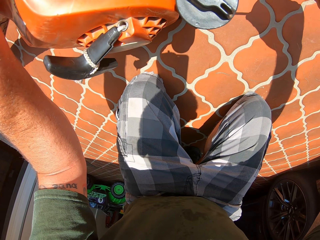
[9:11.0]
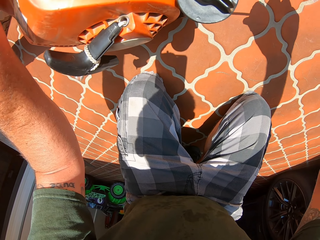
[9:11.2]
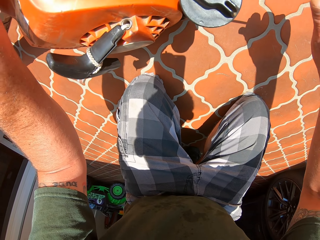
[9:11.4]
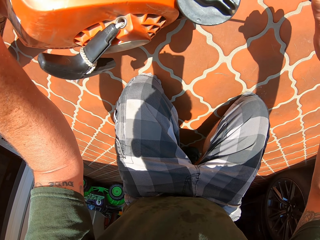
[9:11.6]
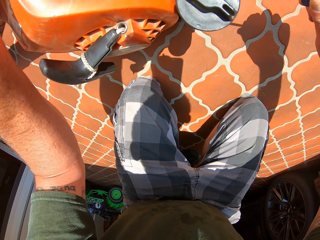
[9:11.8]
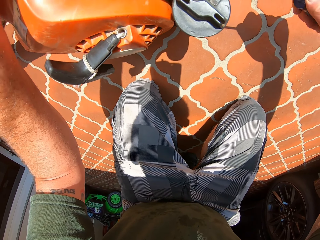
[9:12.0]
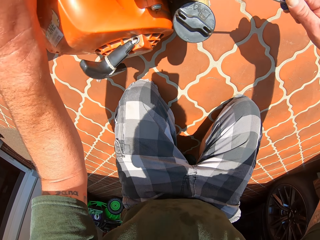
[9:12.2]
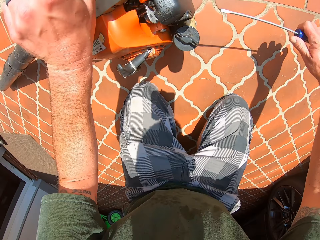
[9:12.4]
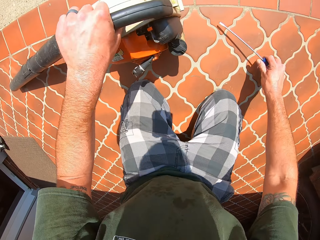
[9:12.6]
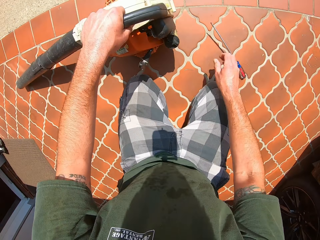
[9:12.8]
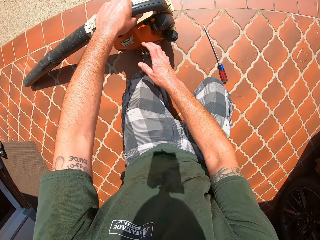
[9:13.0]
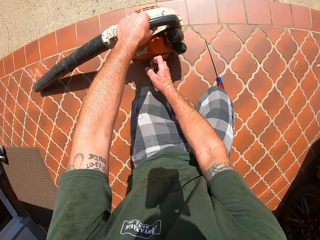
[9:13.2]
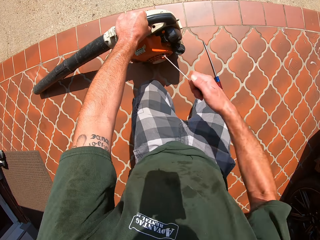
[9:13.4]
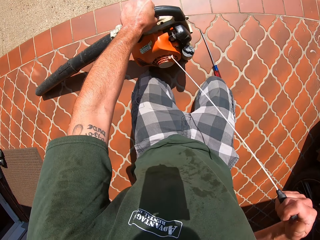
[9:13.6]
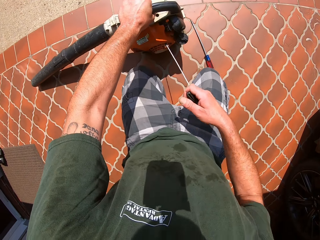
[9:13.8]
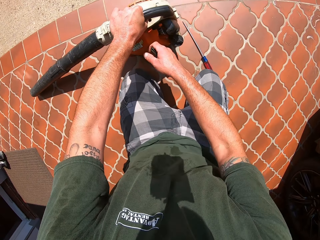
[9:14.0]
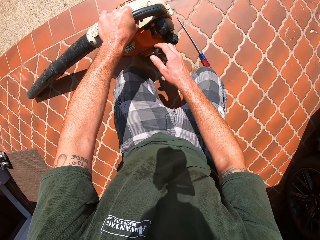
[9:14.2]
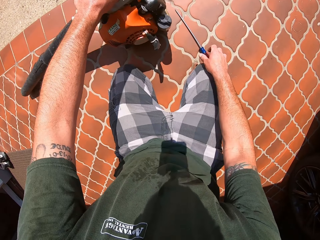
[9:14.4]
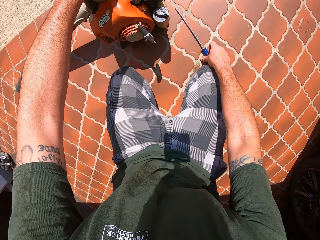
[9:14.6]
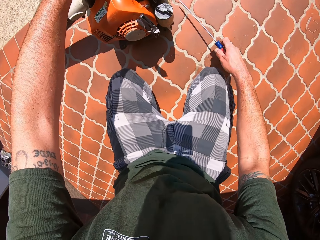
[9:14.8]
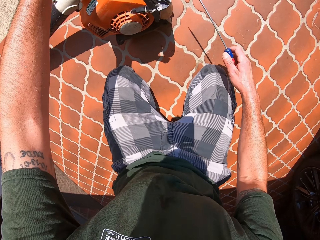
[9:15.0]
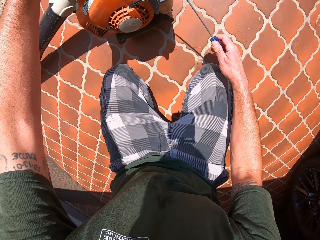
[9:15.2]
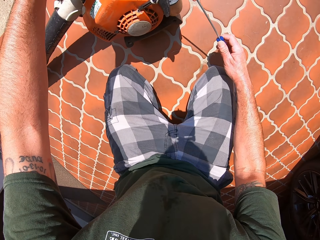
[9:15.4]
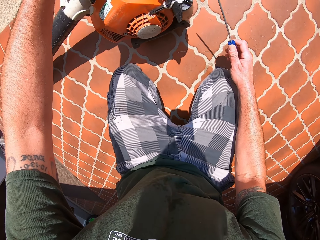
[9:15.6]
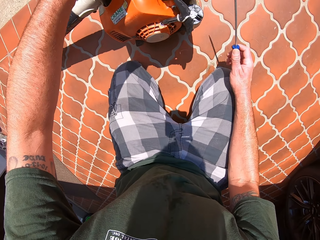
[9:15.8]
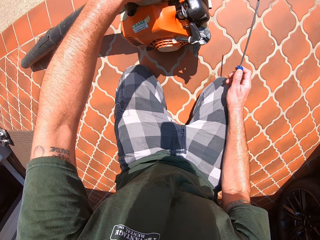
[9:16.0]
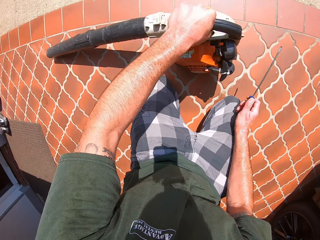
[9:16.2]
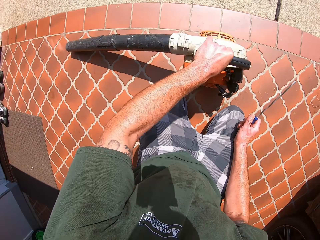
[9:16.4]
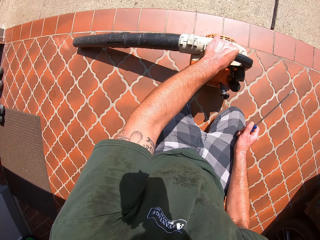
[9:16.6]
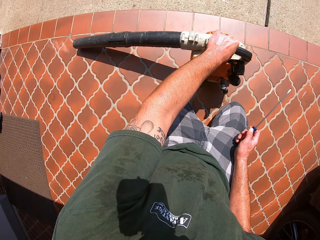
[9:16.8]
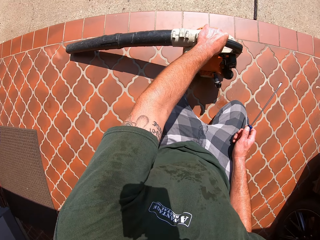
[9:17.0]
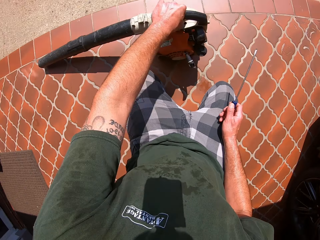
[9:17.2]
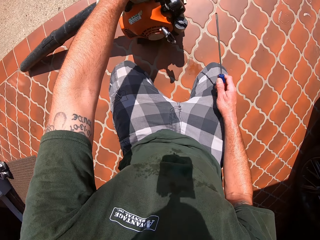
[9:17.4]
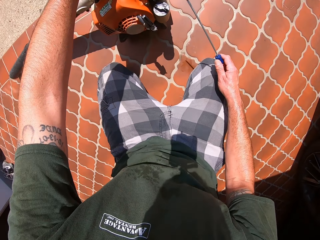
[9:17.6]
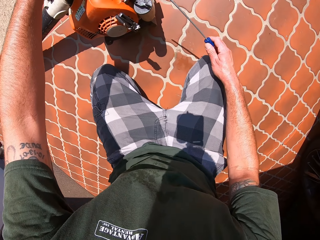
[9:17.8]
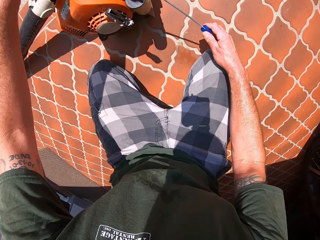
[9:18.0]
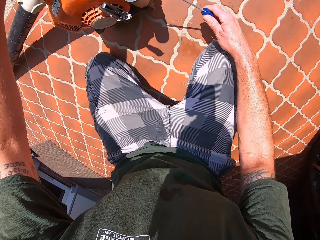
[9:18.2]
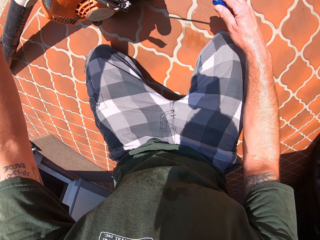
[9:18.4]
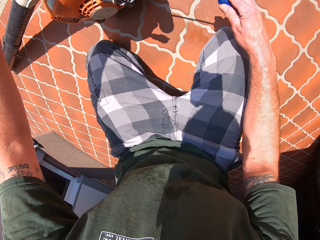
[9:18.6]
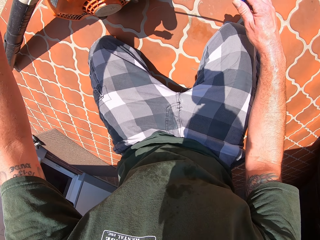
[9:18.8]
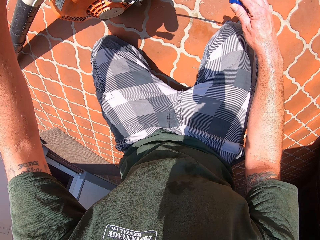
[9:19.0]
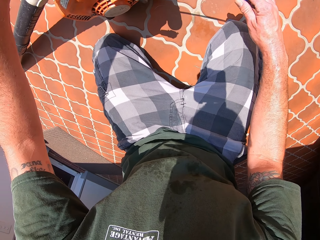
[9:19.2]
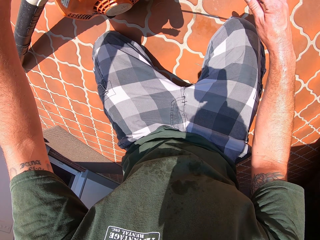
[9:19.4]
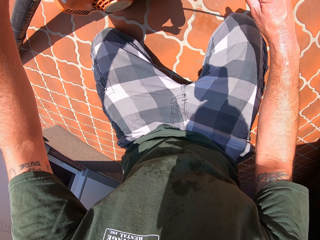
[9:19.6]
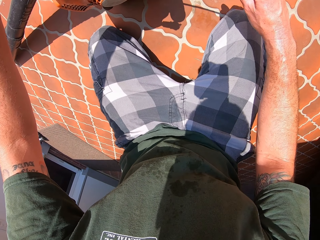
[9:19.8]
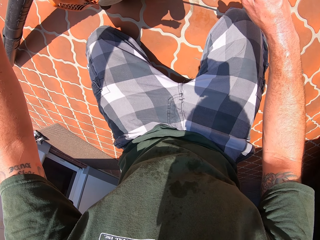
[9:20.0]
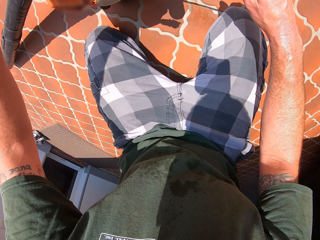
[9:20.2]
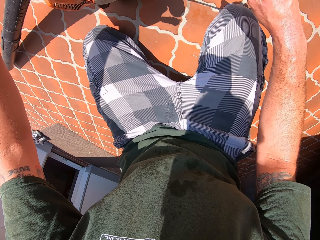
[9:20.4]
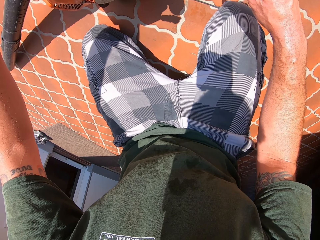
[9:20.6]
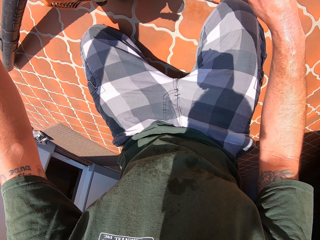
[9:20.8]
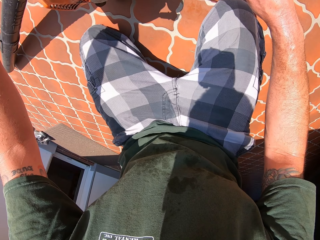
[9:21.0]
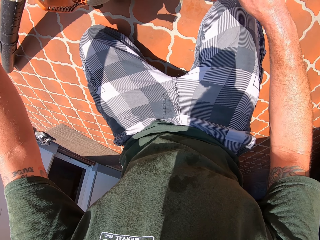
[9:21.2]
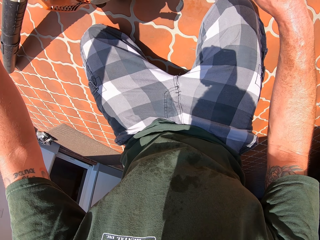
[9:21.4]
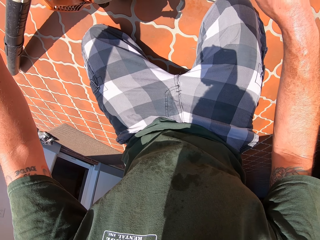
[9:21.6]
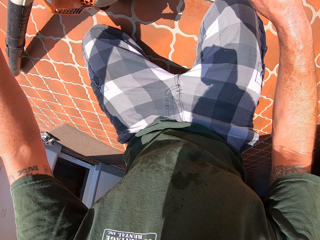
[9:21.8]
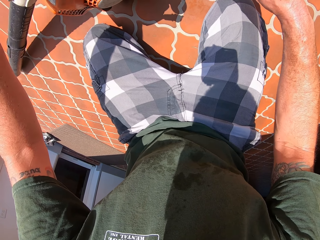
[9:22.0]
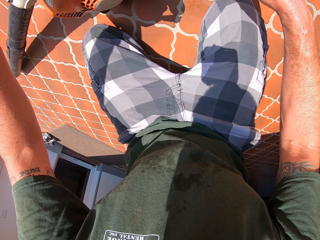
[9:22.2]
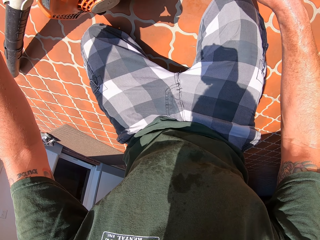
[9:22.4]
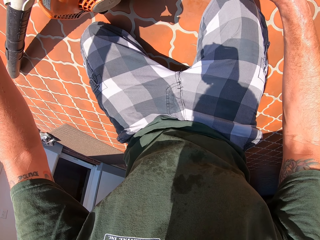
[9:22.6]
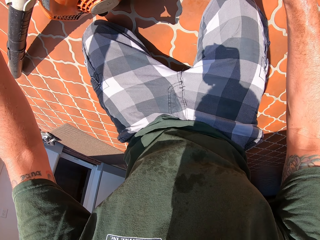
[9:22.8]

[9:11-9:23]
The camera wearer drops the screwdriver in his right hand on the floor. He tries to put on the blower. He pulls a rubber string on the dust blower. He picks up the screwdriver on the floor with his right hand. He works on the blower with the screwdriver in his right hand and his left hand. He looks around the compound. He repairs something.

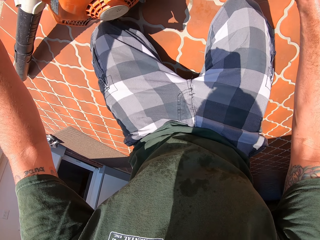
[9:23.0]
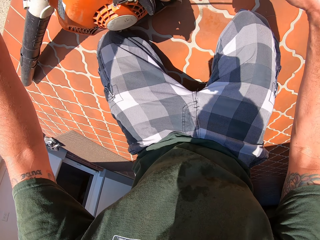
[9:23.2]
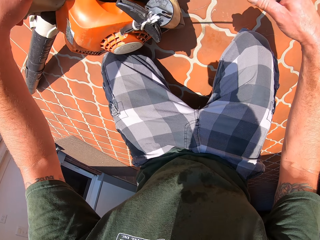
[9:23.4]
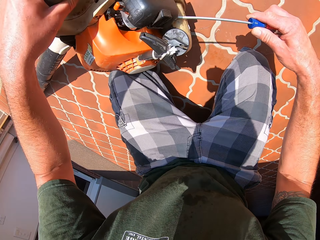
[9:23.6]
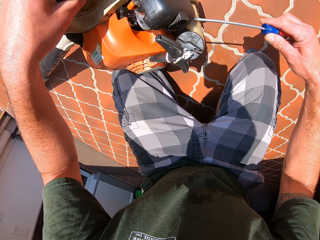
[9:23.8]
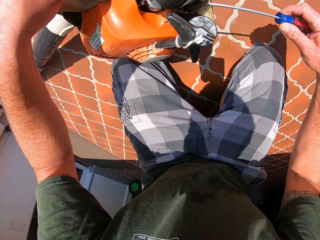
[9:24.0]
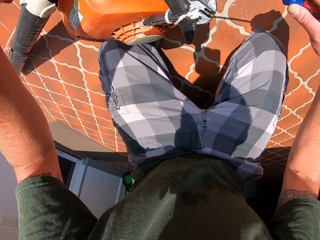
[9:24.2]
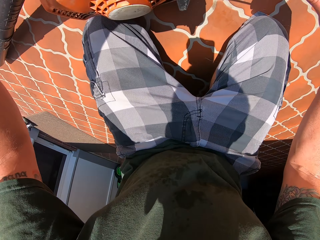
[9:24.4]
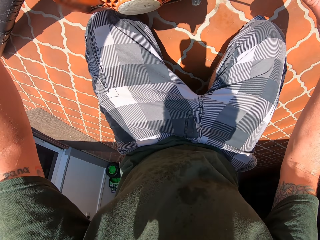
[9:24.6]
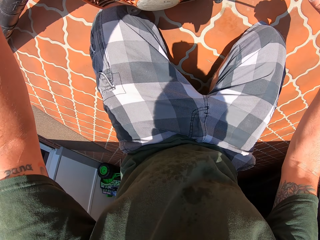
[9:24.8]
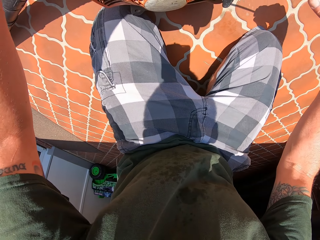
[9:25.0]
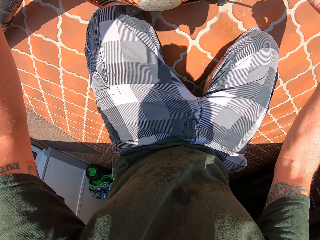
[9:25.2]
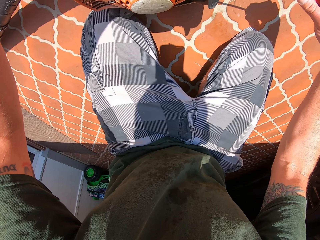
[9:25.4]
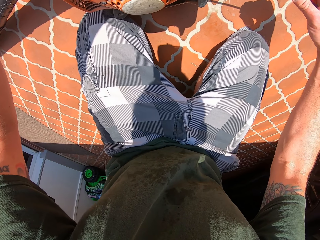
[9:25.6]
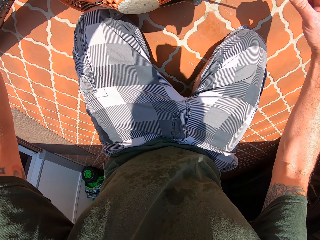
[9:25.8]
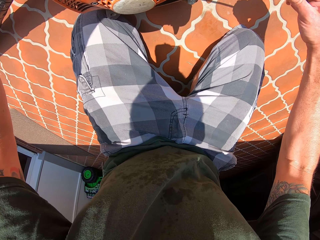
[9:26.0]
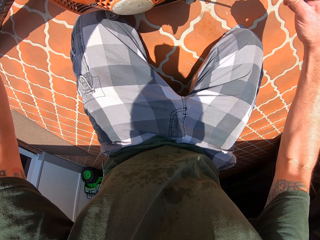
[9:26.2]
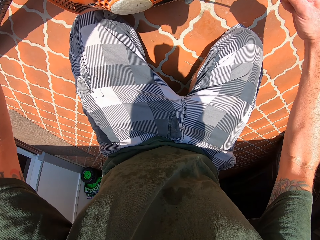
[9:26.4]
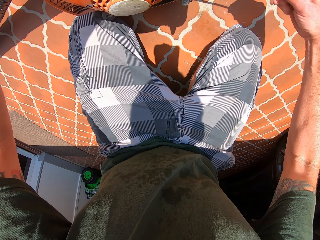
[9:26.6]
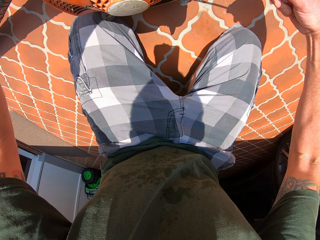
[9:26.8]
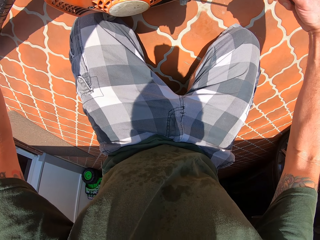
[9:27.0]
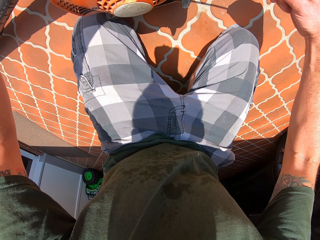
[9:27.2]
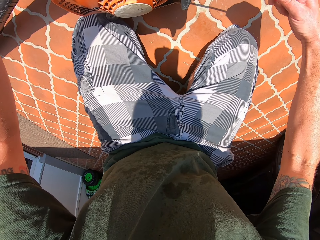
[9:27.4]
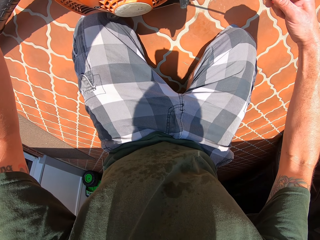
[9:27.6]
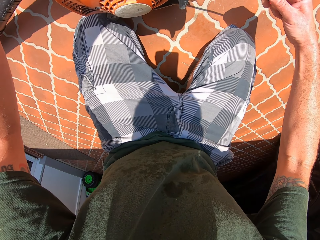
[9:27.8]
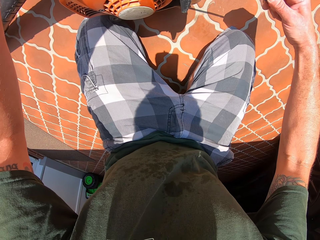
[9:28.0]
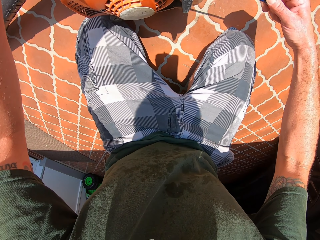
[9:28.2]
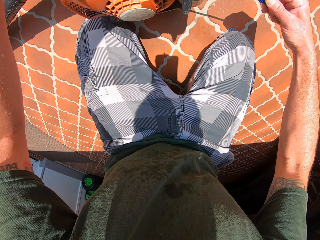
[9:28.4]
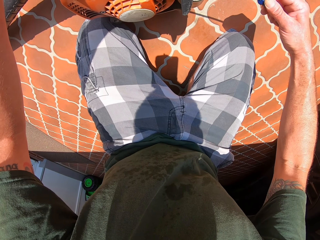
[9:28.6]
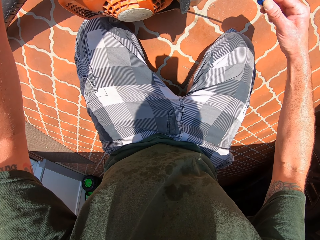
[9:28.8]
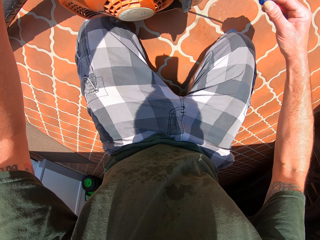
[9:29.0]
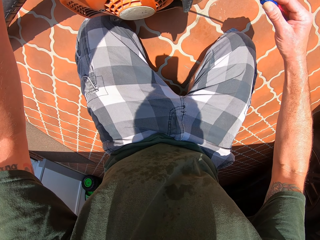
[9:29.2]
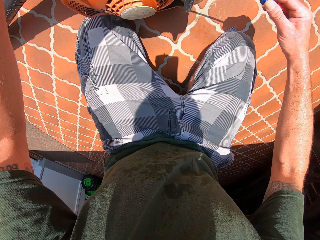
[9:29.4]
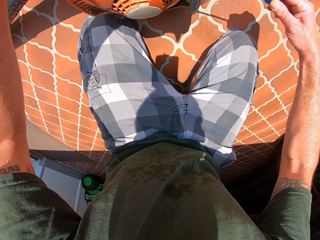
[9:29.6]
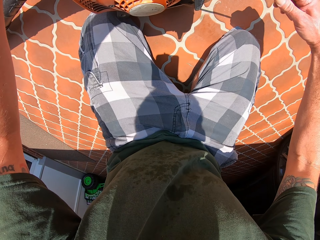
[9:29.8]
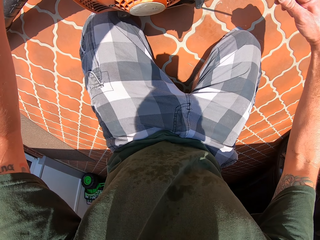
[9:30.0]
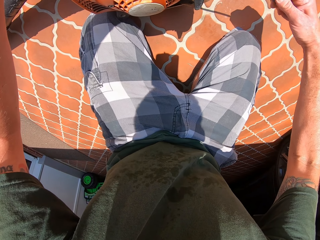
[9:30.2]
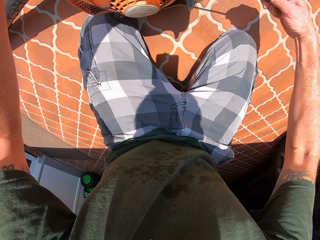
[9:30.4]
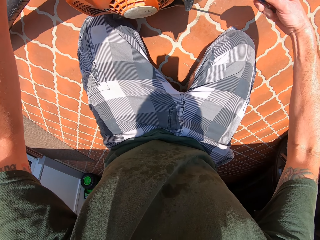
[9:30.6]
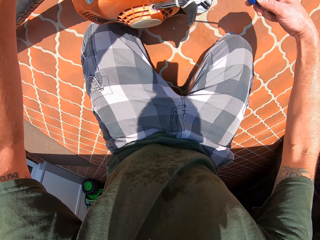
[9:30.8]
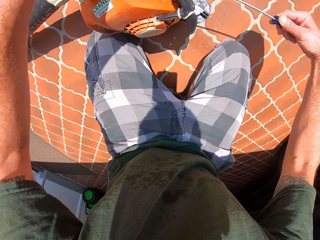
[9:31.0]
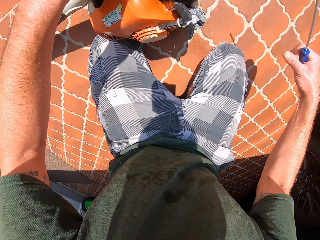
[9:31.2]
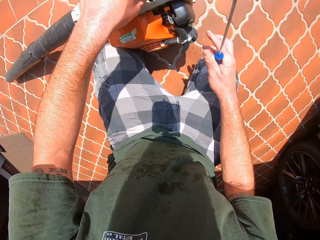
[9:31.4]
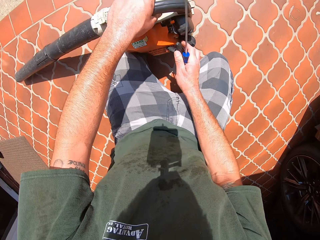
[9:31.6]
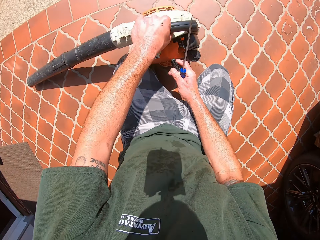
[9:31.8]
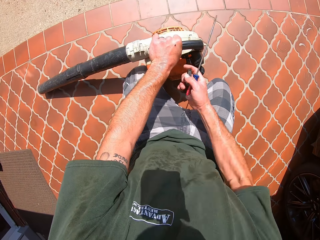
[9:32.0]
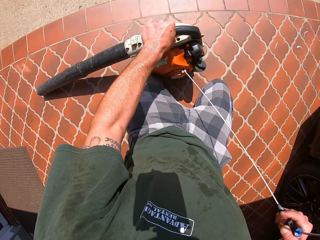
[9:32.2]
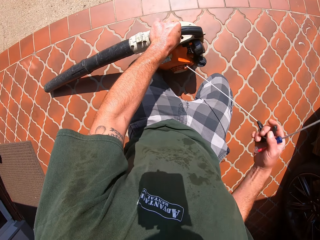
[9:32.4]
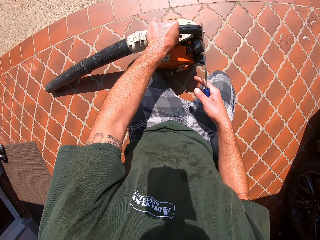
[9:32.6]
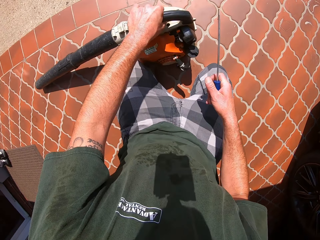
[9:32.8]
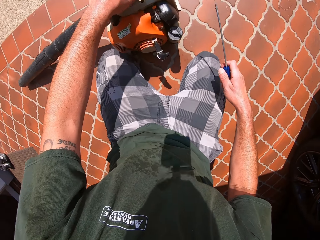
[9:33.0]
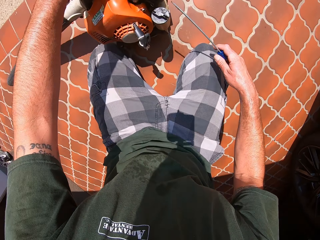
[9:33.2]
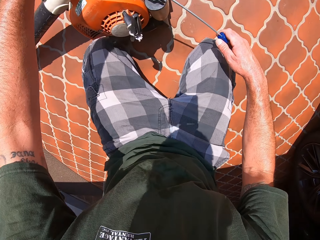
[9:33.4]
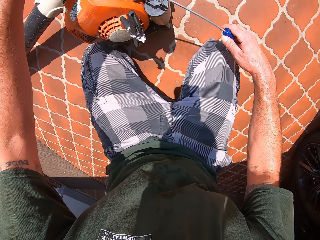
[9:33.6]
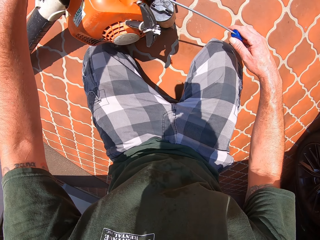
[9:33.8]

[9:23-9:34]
The camera wearer tries to put on the blower. He continues to work on the blower with the screwdriver in his right hand and his left hand.
